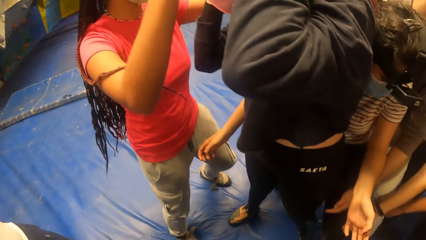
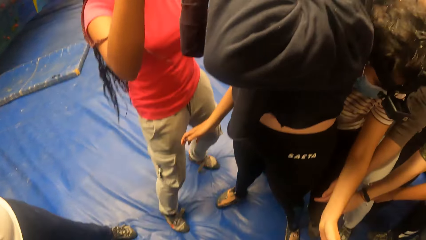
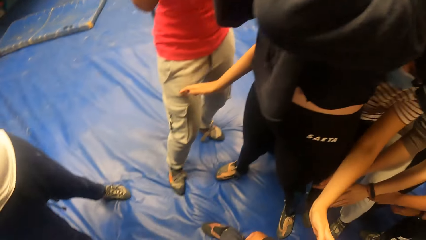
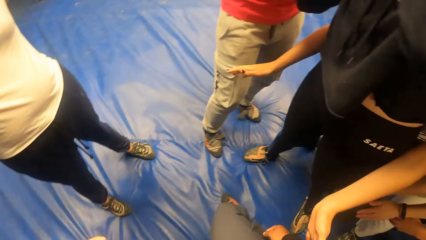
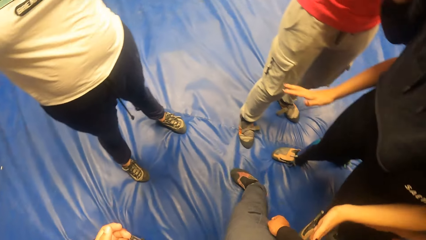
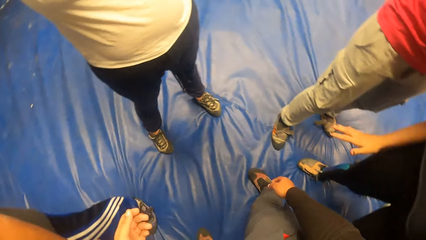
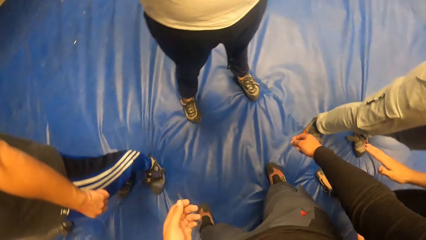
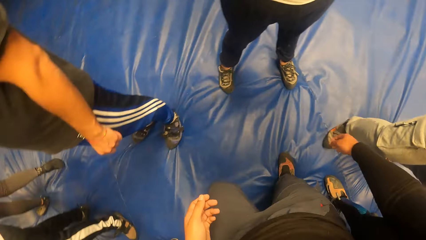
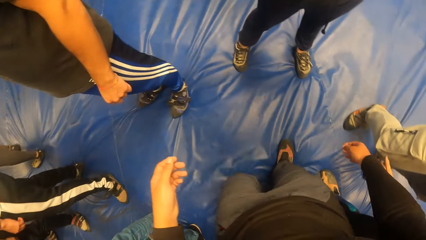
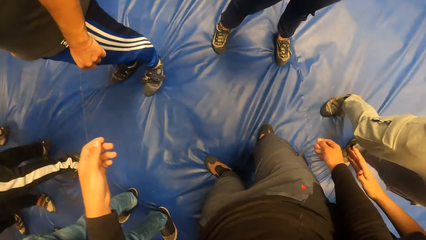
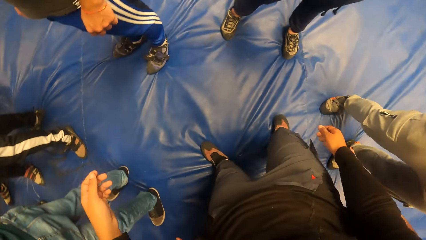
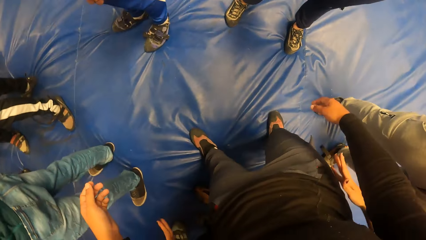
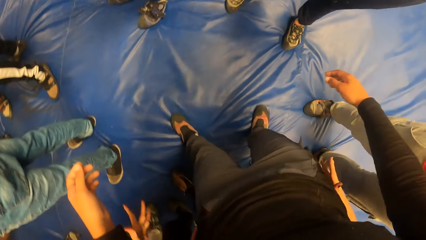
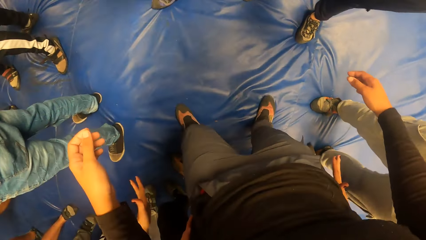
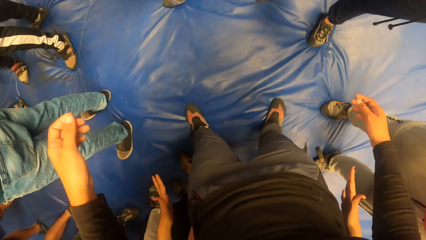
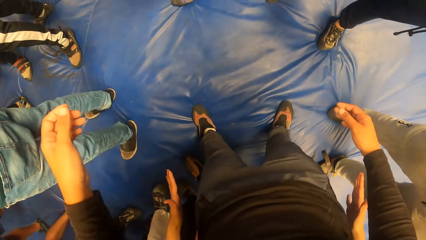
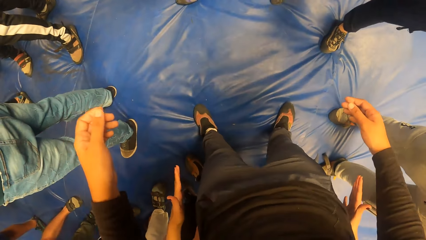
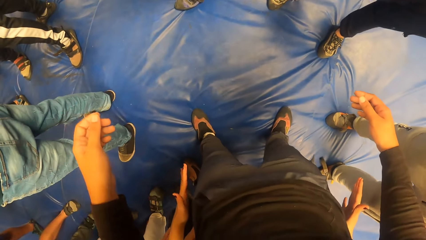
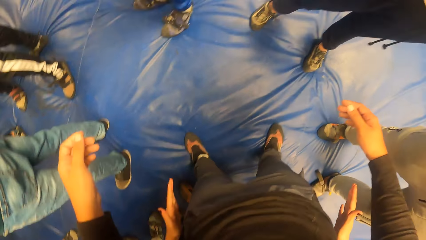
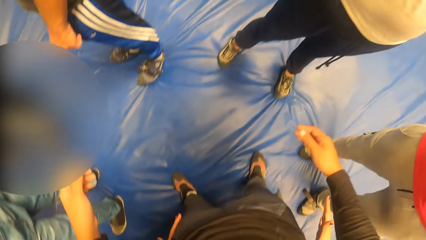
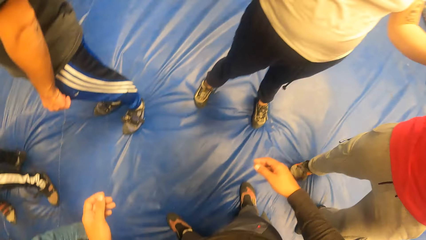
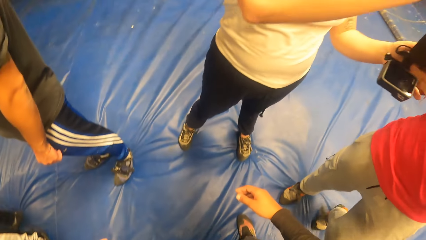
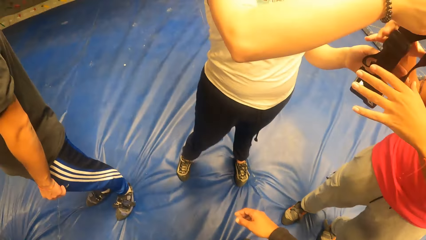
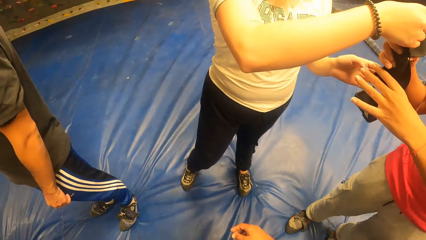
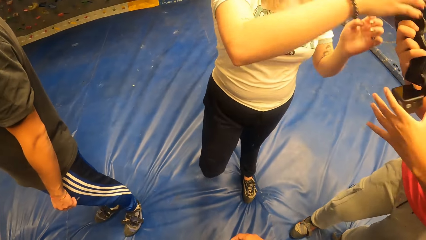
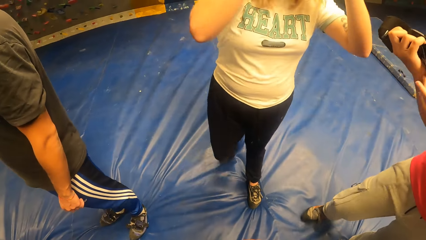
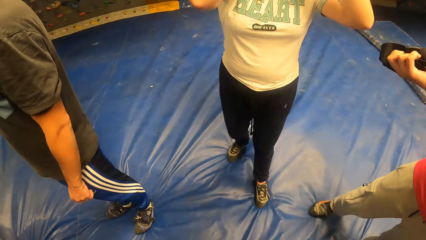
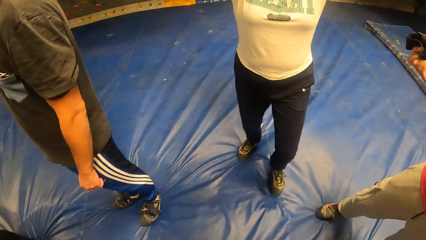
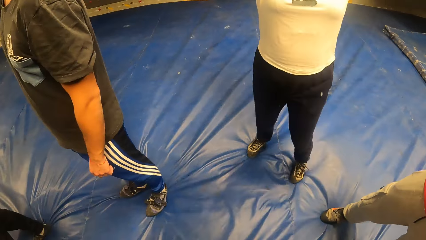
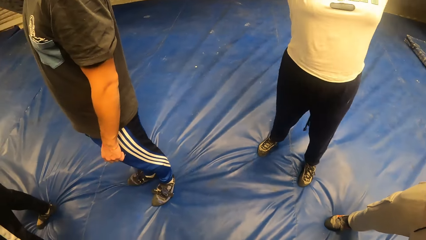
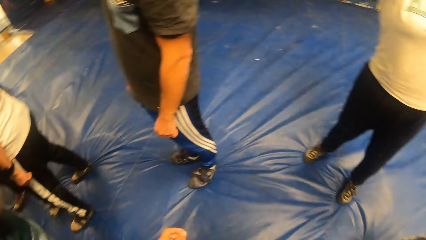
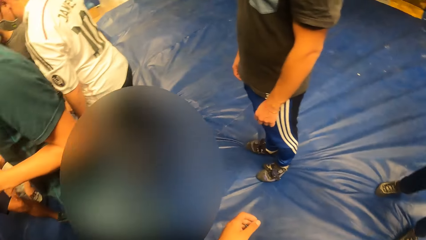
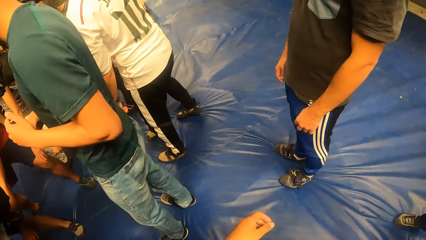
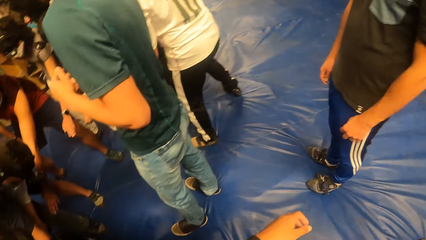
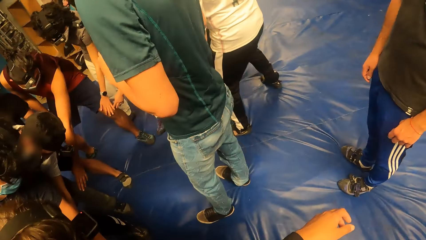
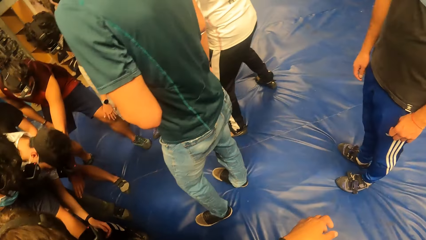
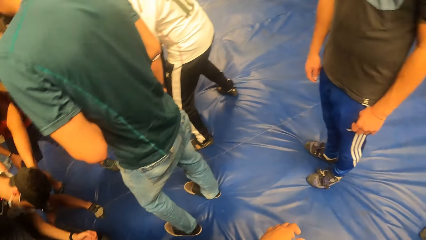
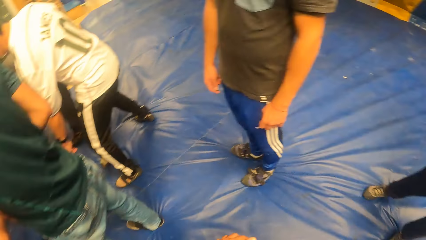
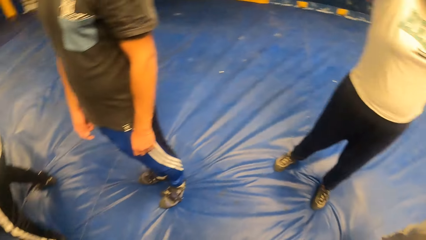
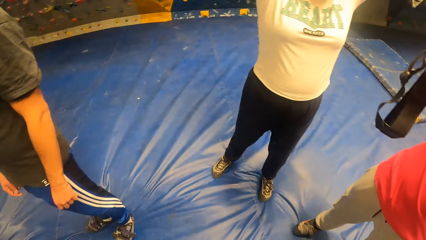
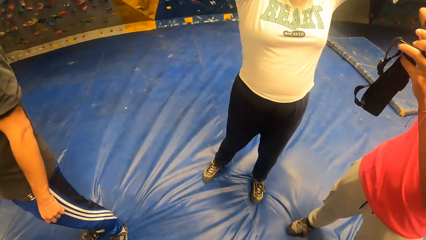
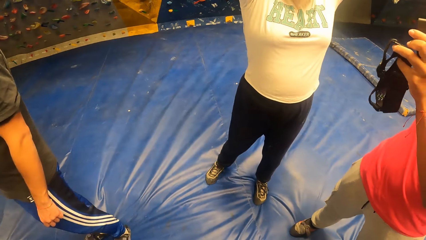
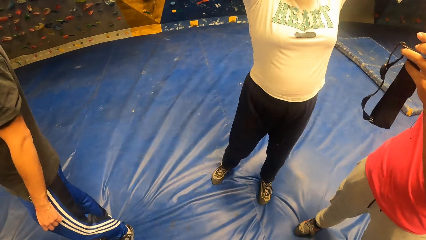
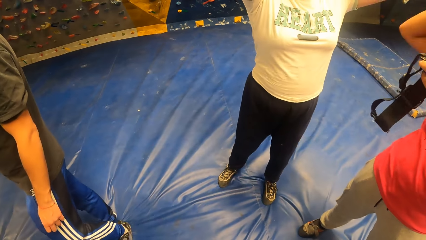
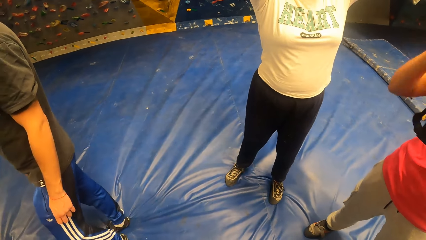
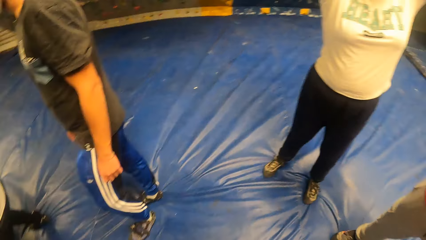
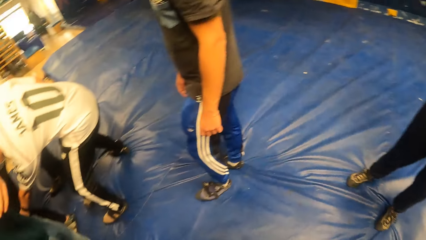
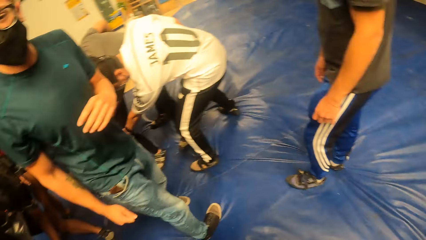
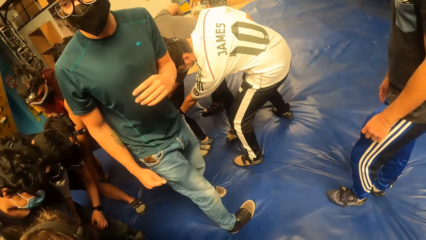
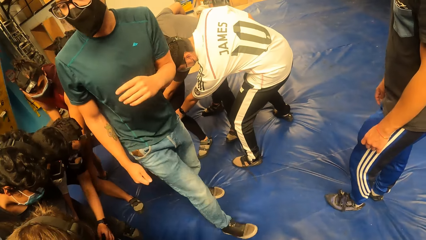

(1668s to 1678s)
The woman passes camera glasses to another woman with both hands.

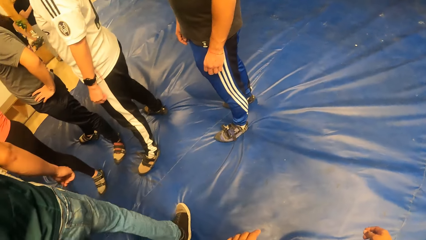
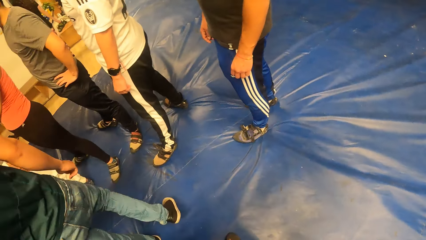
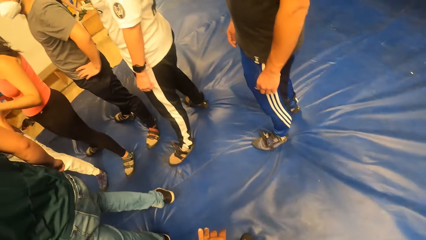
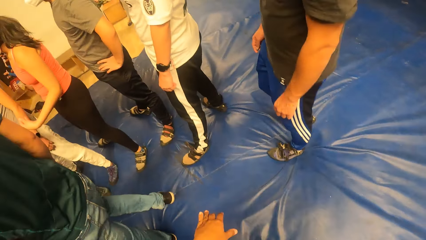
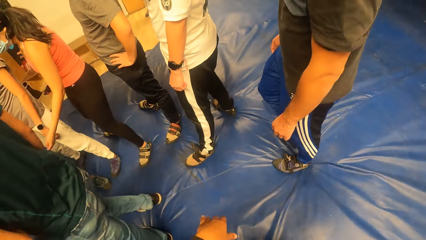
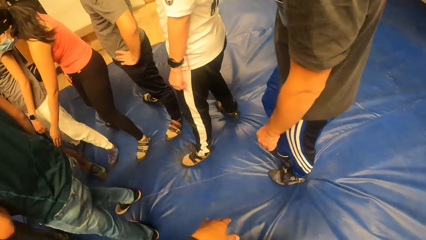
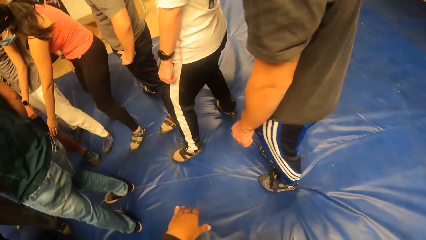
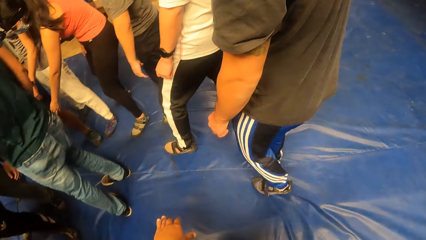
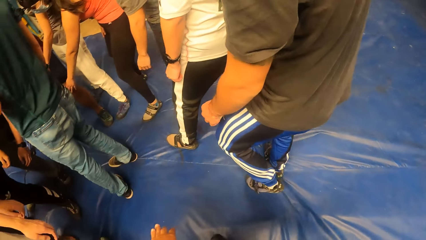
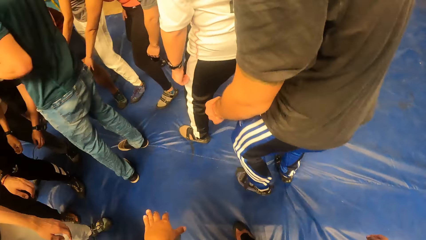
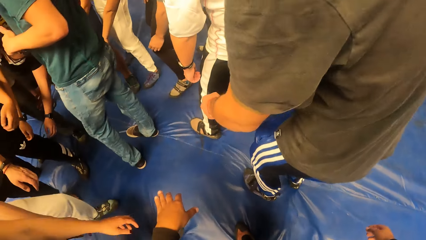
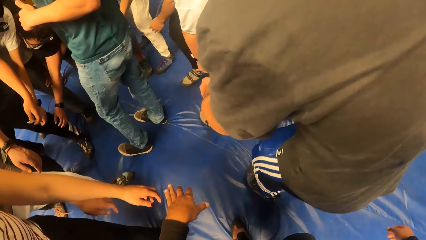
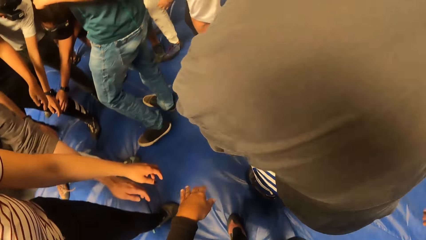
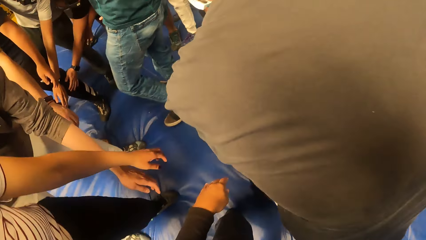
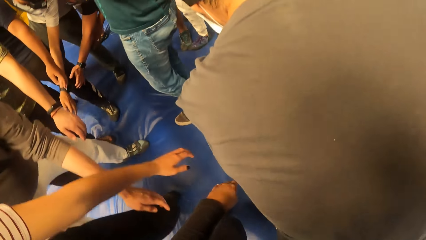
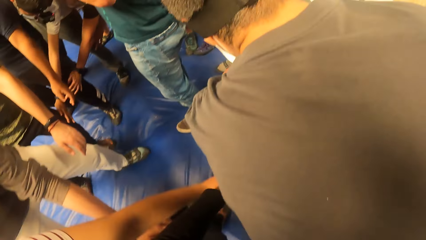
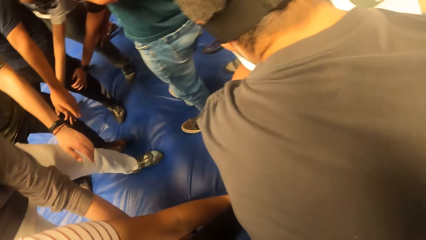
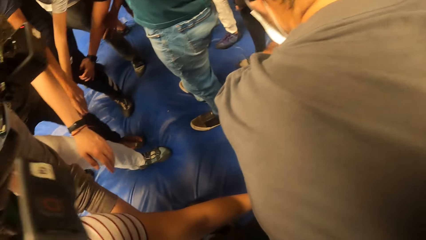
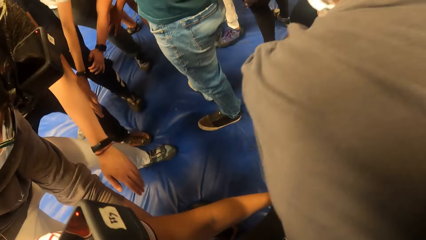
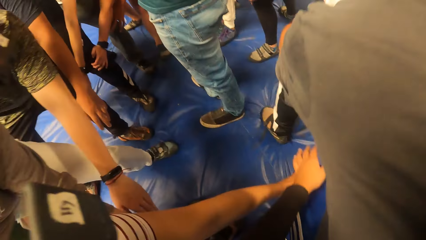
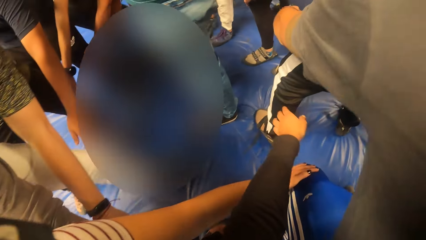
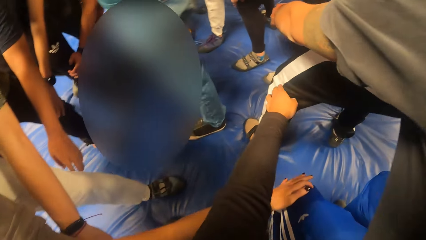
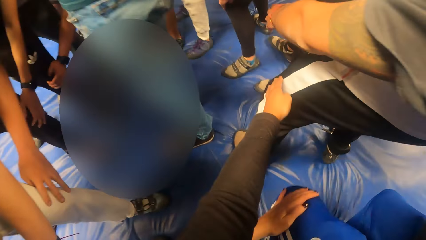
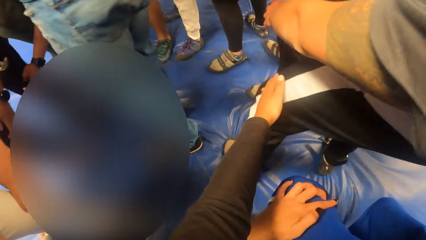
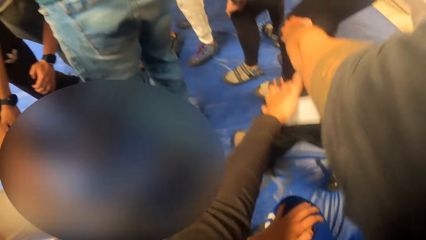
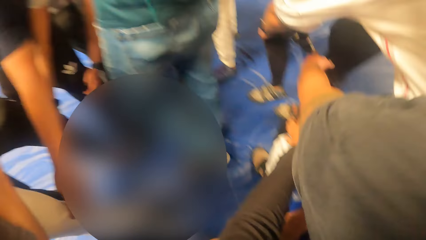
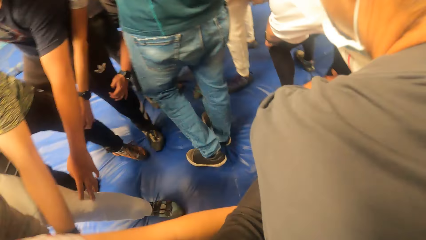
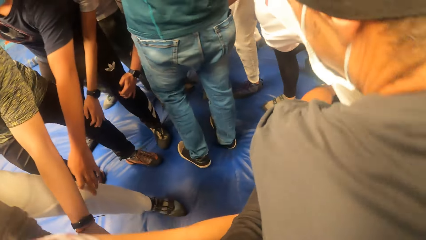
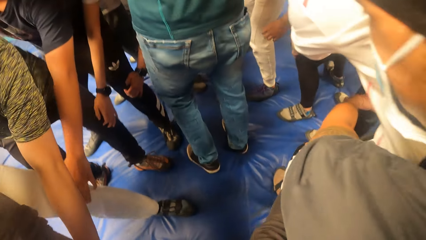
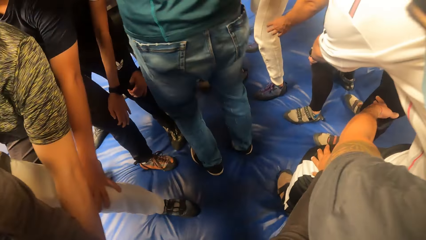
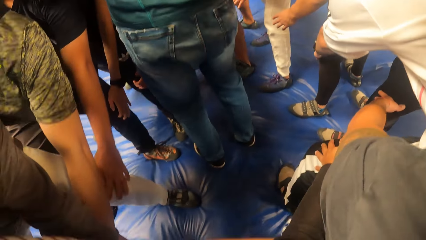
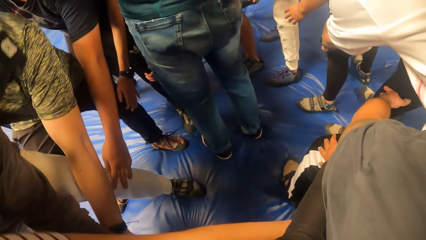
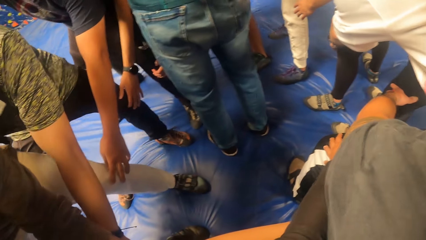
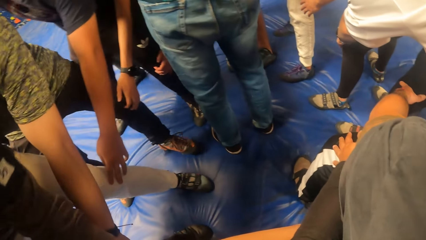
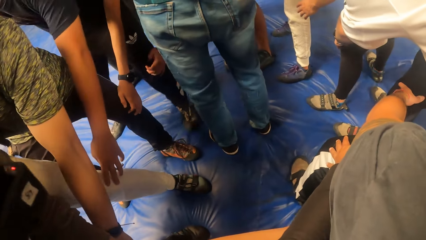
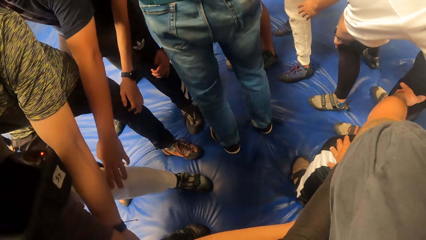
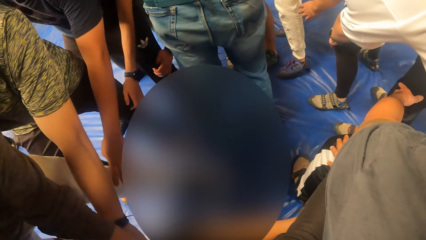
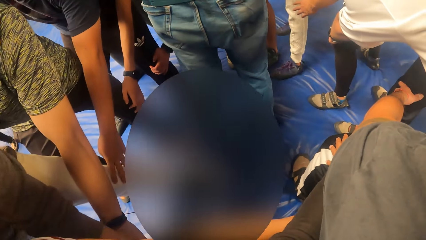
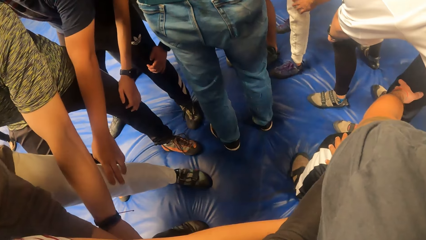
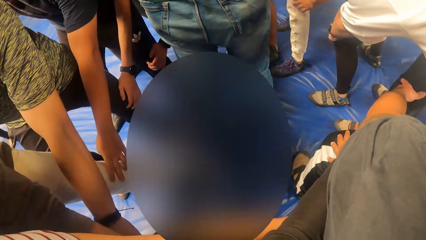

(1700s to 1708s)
The camera wearer joins the queue. He holds the knee. He touches the leg of a man with his left hand. He walks around with the group of people in a bouldering mat.
